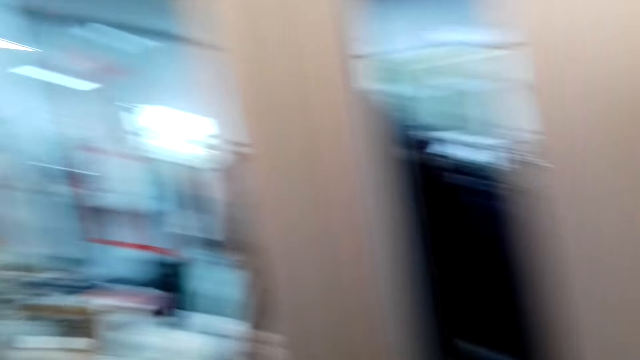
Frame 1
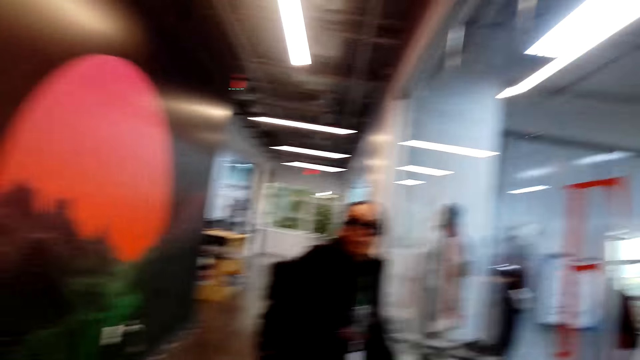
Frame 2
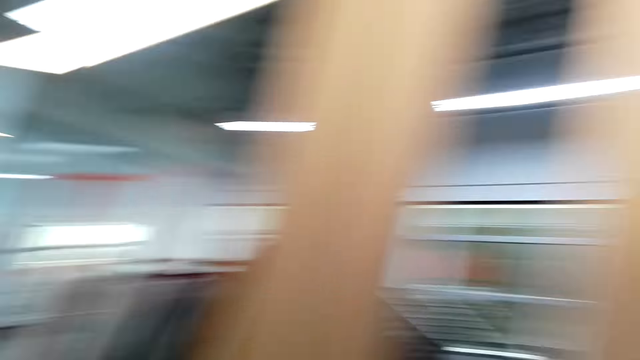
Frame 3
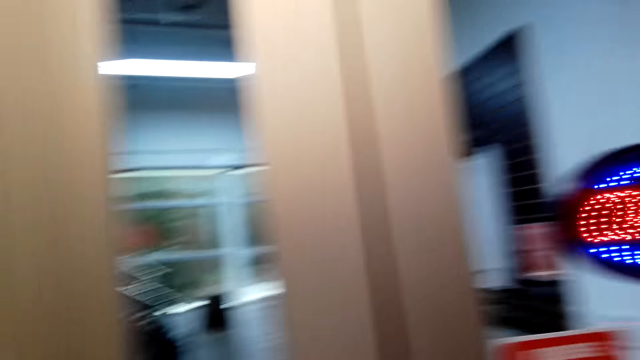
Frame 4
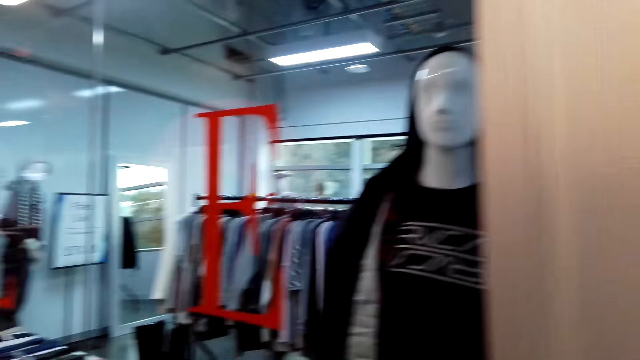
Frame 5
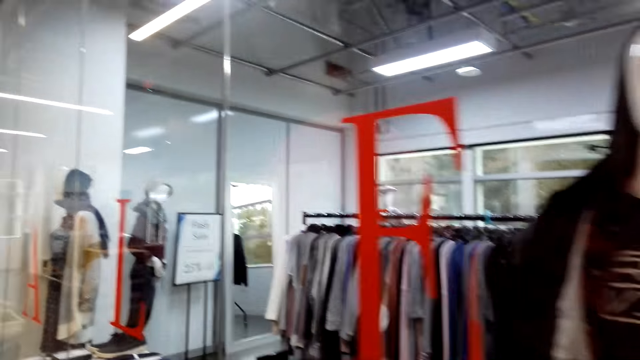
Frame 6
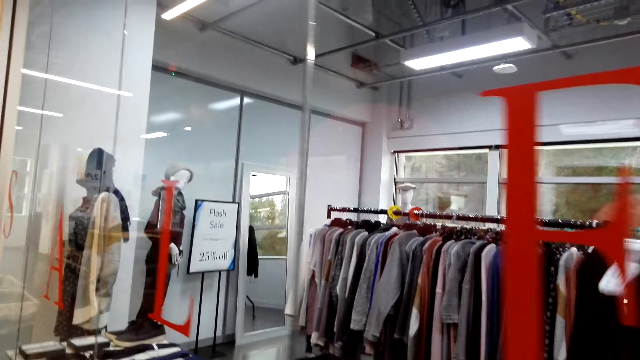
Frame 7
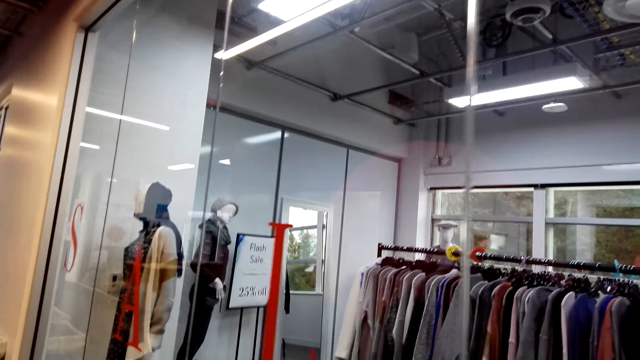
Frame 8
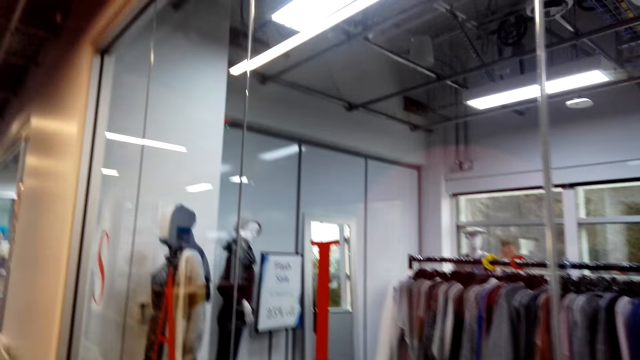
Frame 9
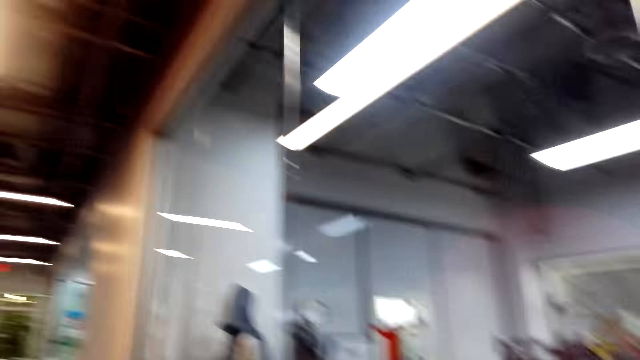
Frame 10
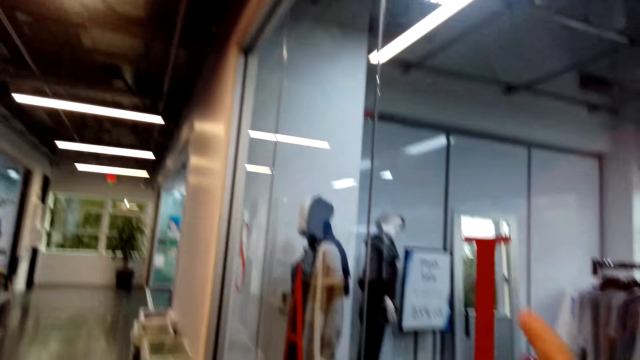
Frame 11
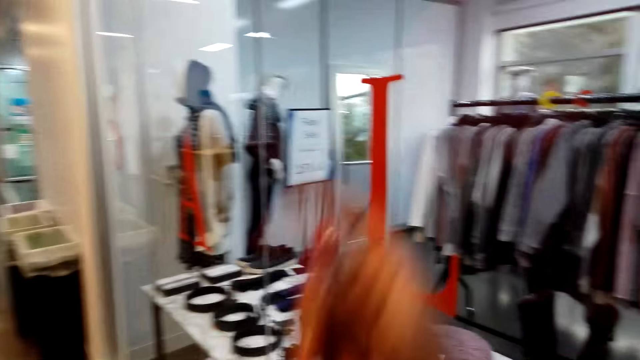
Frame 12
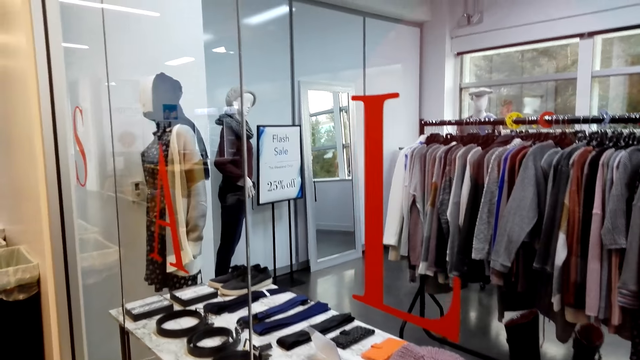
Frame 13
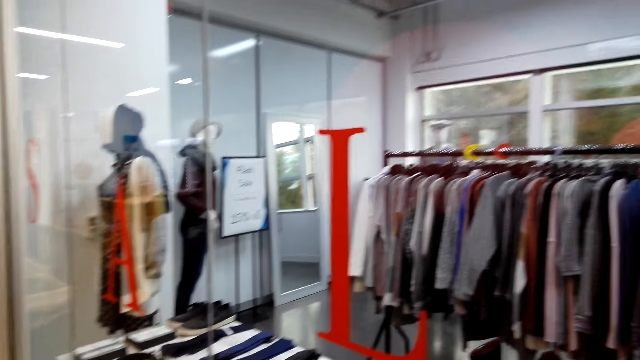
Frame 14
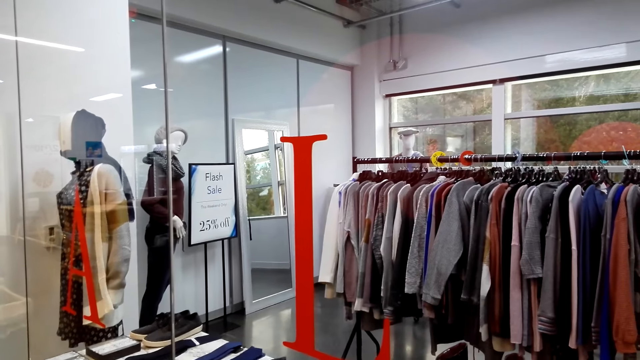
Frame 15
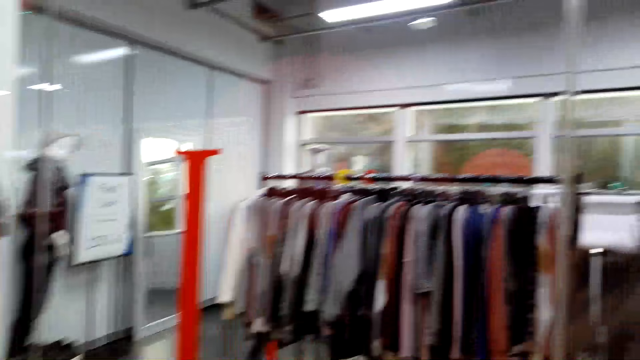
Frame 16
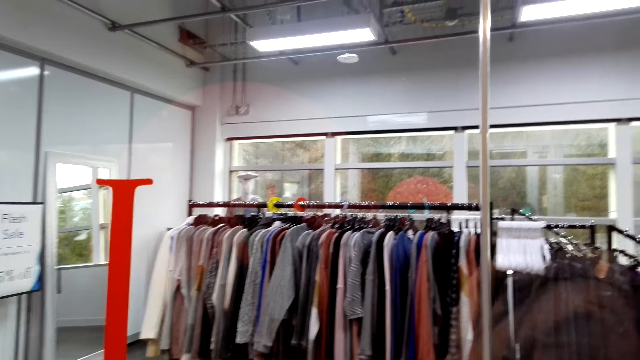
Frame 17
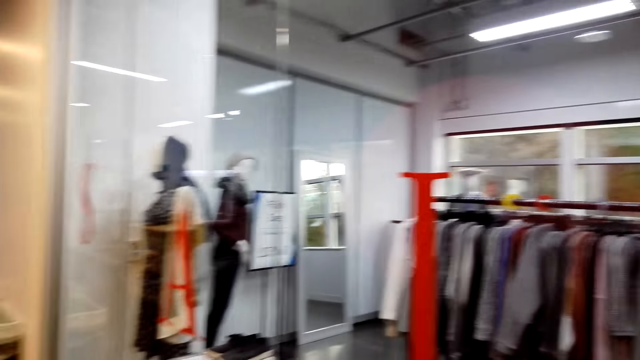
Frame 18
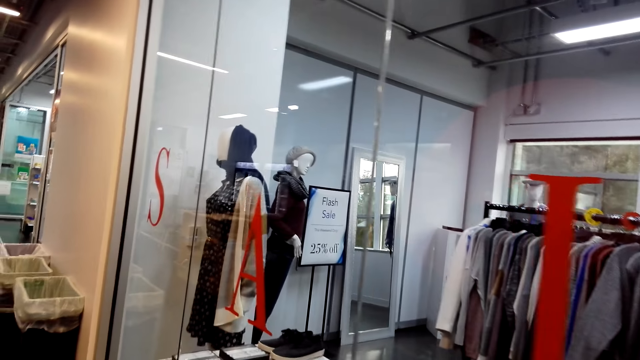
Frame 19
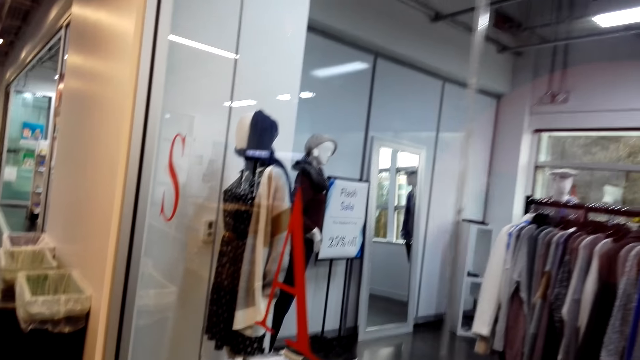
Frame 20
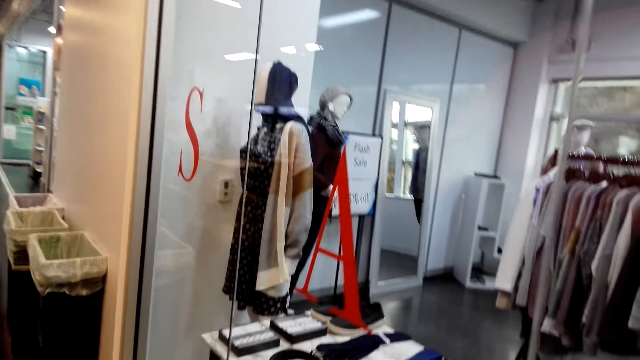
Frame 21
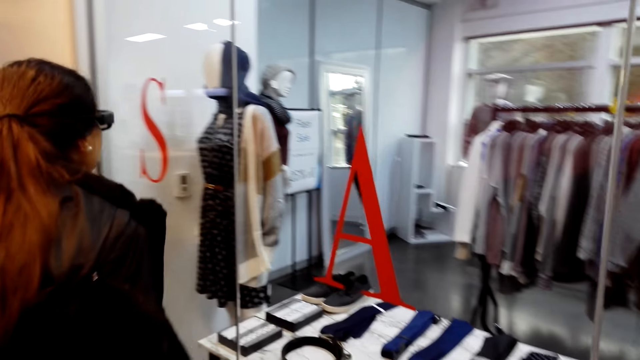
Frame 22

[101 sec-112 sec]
The camera wearer peeps through the glass door. They look around the clothing store. They move around. They point at a cloth. They look around.

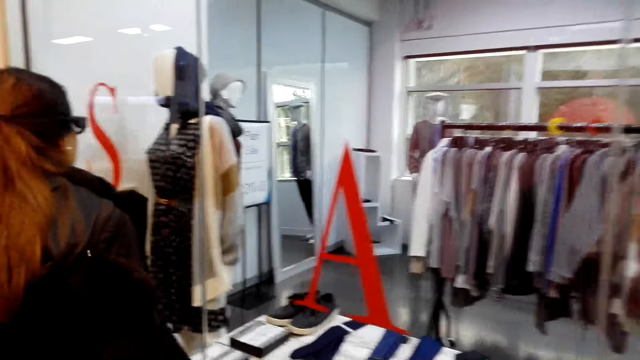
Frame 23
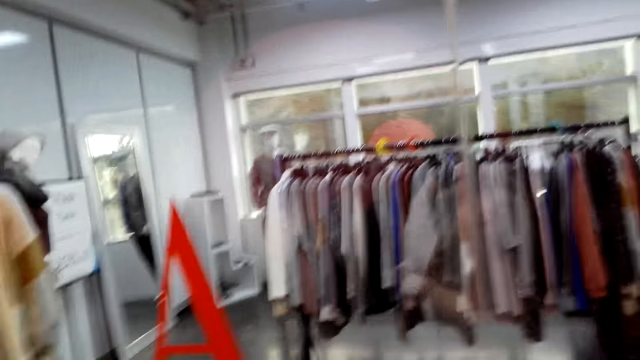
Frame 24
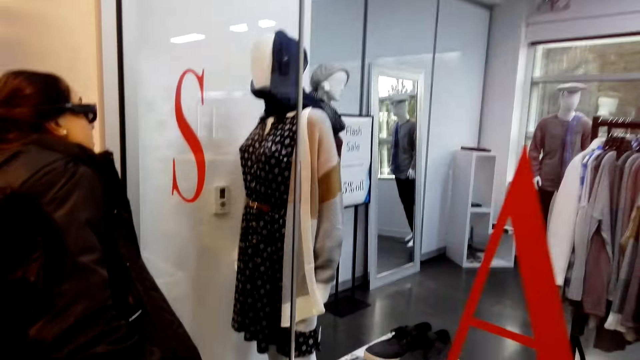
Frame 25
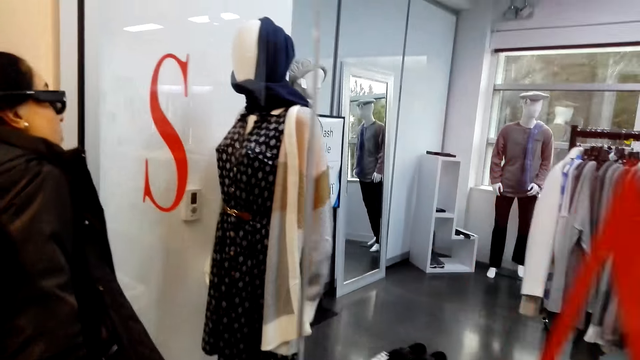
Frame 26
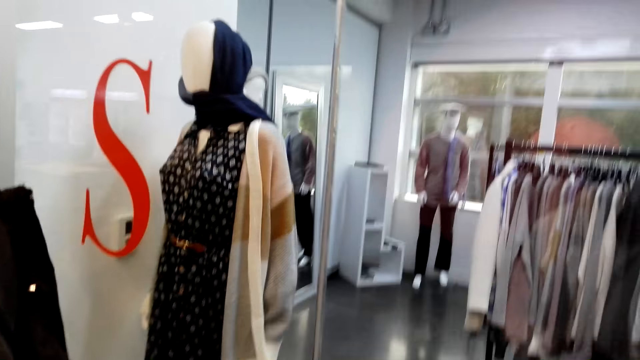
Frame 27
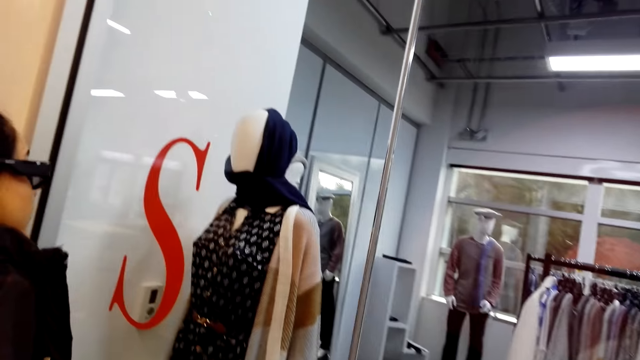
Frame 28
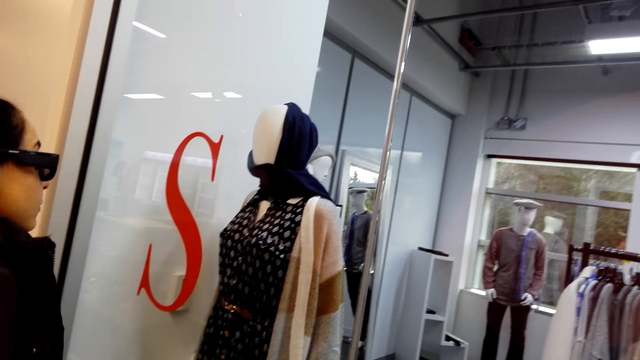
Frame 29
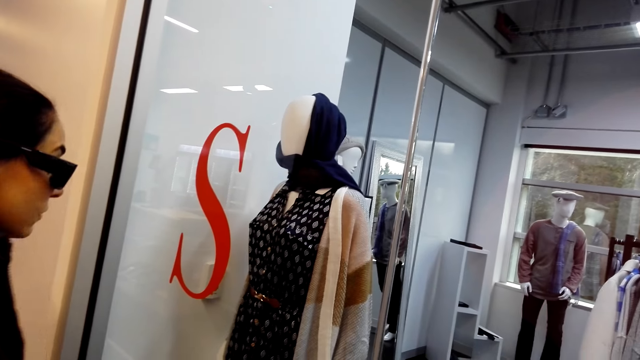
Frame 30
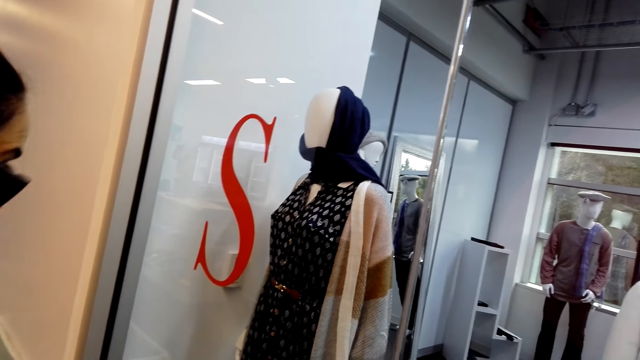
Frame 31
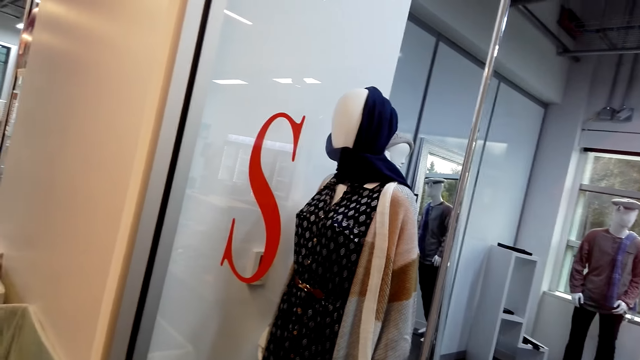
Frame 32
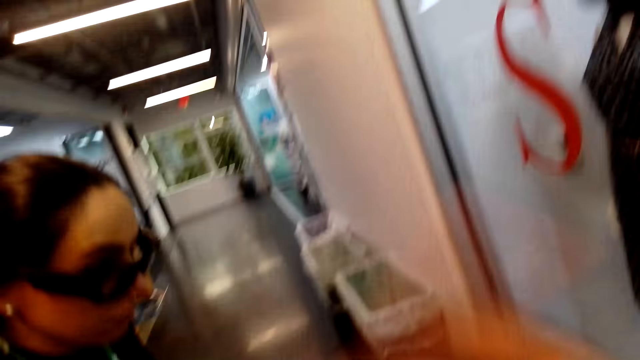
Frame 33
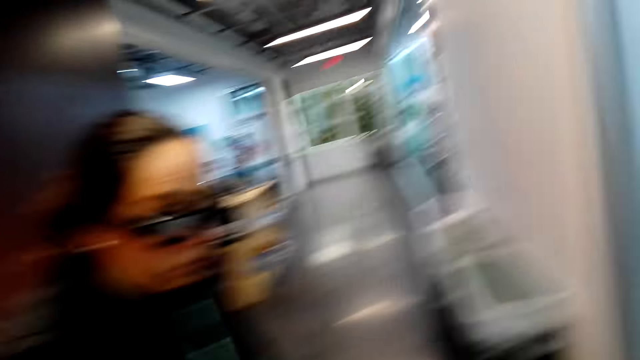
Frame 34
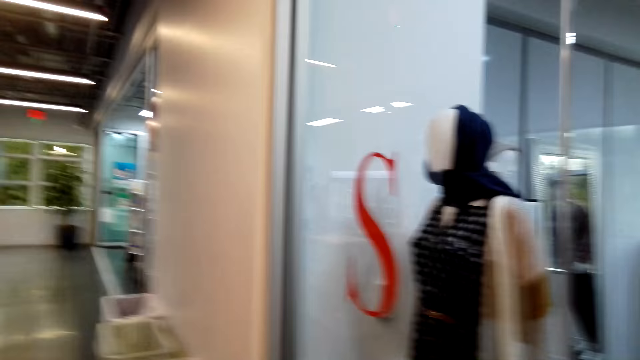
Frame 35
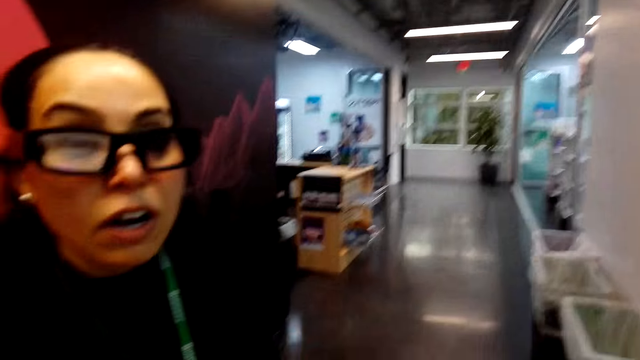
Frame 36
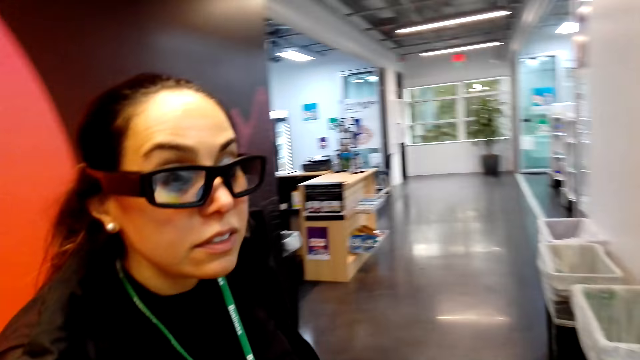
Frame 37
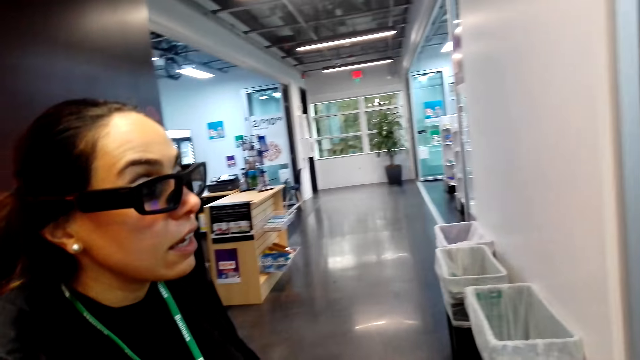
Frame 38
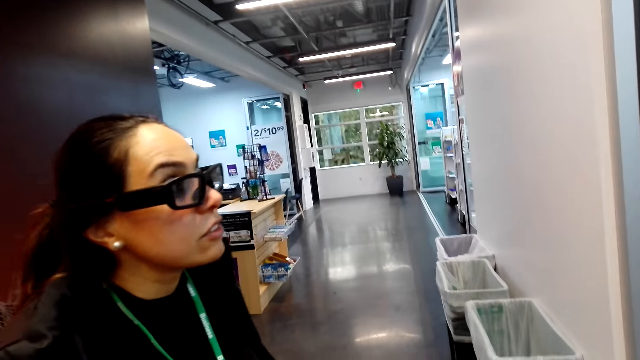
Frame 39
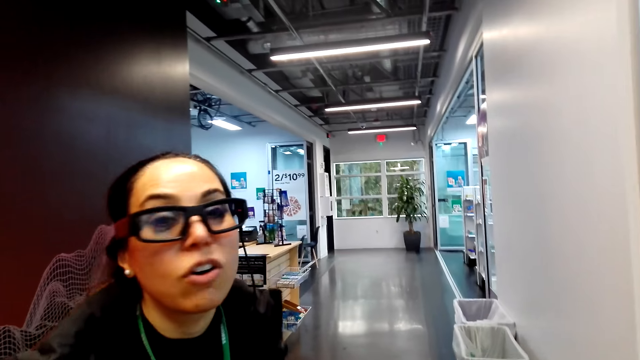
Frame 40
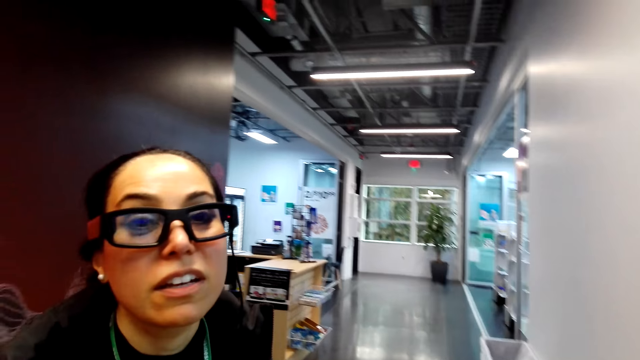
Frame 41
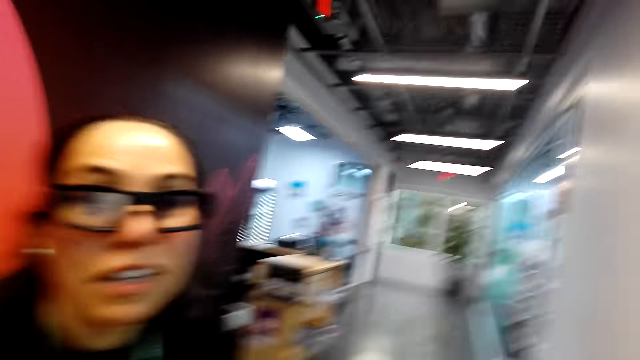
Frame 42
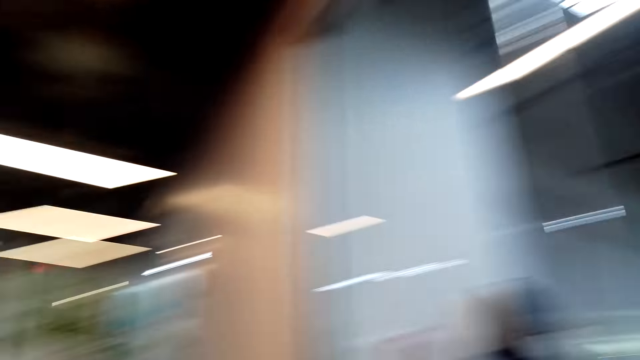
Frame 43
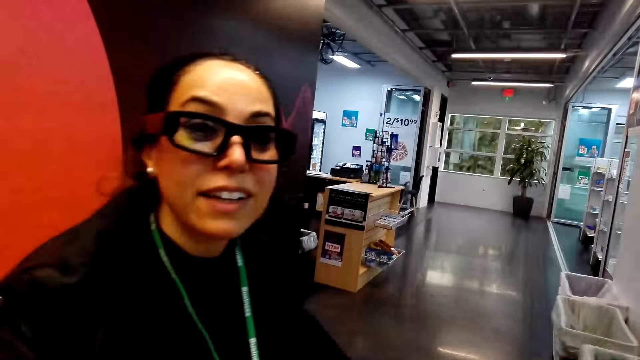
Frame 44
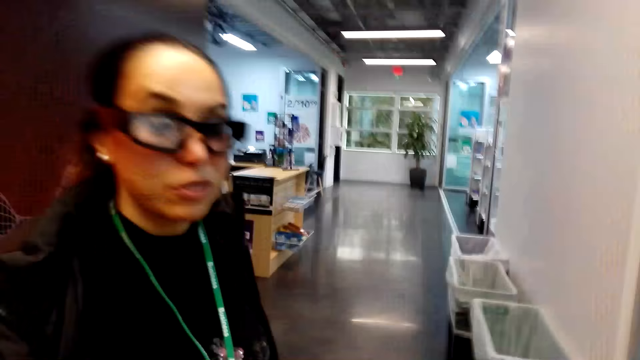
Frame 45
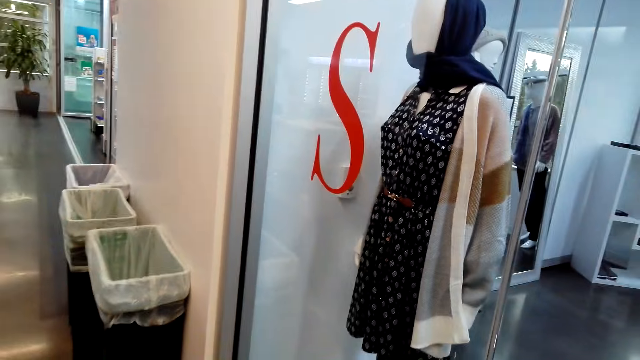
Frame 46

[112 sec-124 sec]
A woman moves around. The woman looks at the cloth. The camera wearer talks to the woman.
